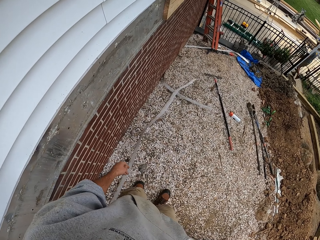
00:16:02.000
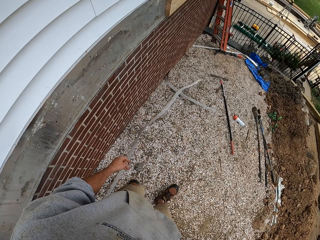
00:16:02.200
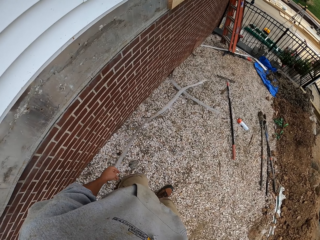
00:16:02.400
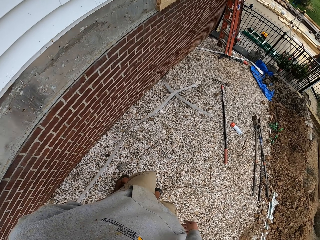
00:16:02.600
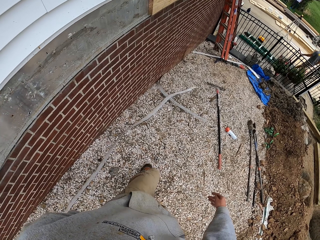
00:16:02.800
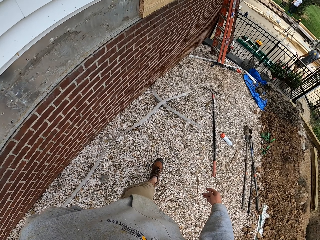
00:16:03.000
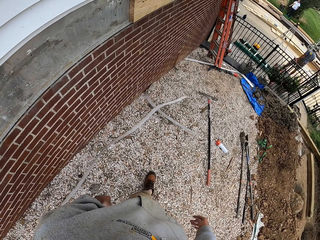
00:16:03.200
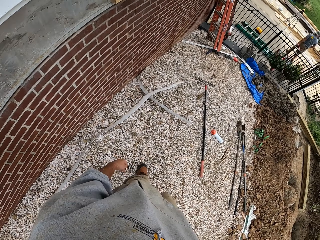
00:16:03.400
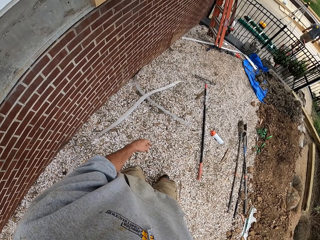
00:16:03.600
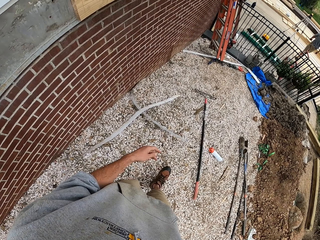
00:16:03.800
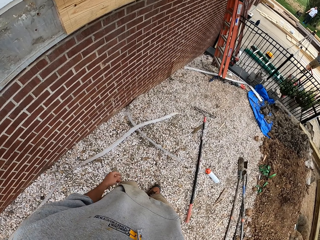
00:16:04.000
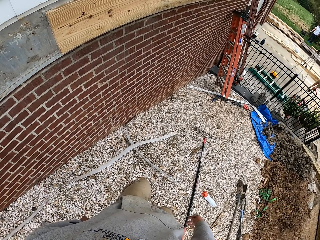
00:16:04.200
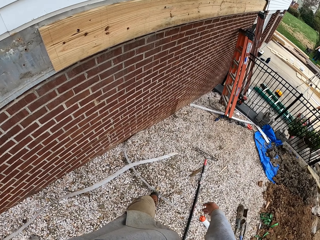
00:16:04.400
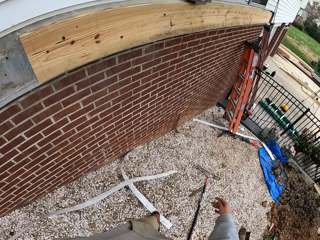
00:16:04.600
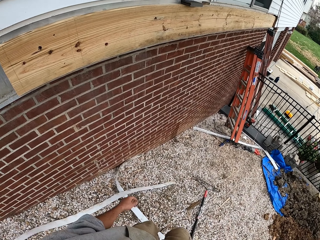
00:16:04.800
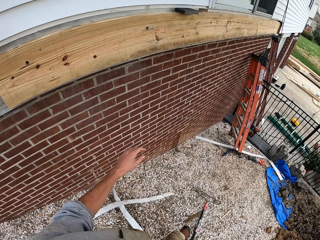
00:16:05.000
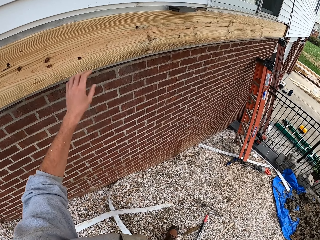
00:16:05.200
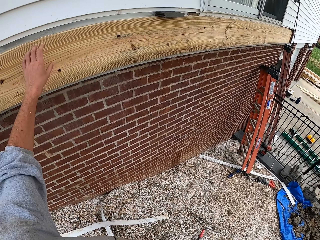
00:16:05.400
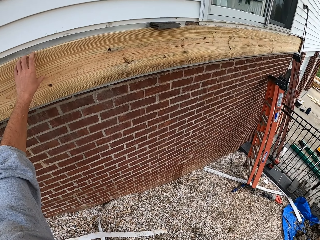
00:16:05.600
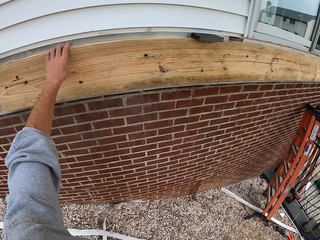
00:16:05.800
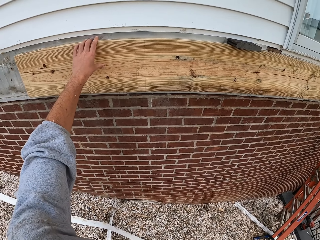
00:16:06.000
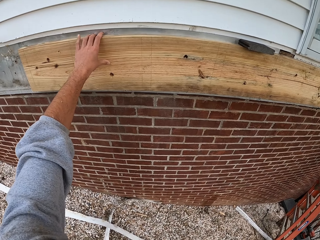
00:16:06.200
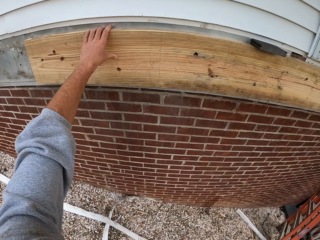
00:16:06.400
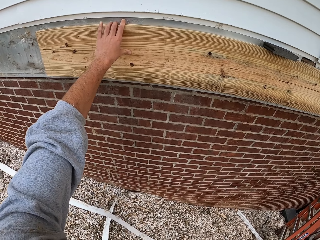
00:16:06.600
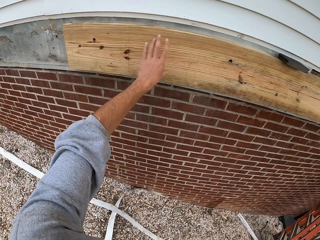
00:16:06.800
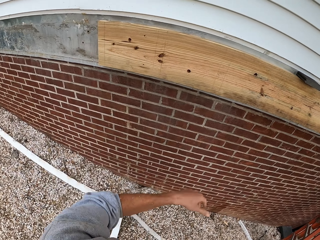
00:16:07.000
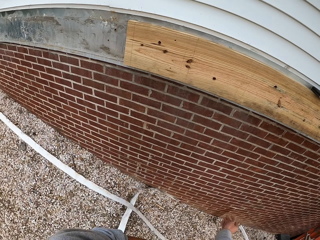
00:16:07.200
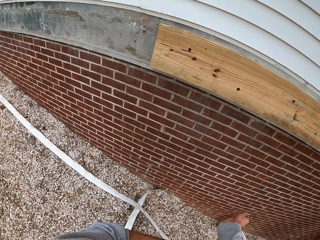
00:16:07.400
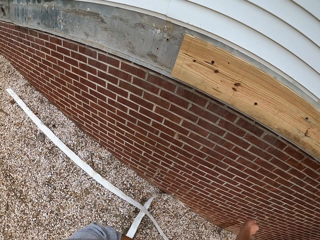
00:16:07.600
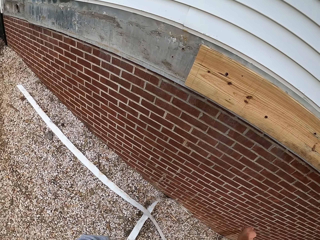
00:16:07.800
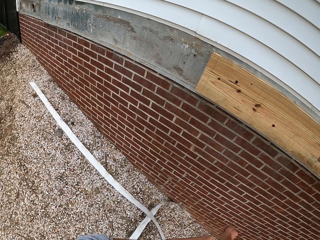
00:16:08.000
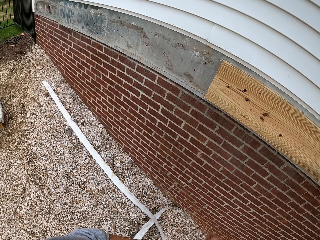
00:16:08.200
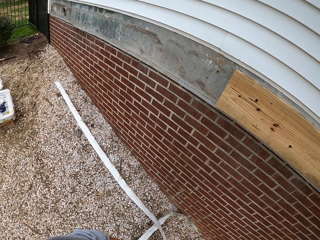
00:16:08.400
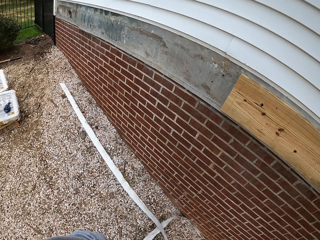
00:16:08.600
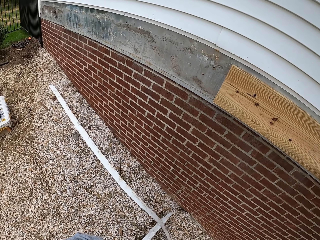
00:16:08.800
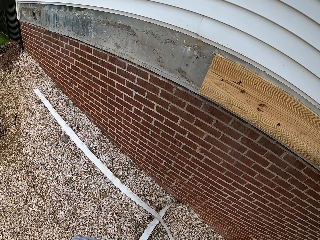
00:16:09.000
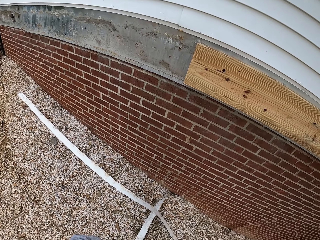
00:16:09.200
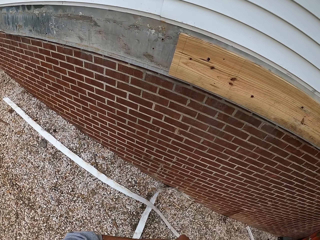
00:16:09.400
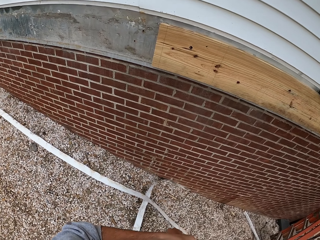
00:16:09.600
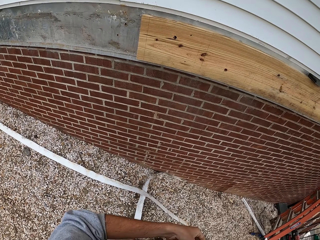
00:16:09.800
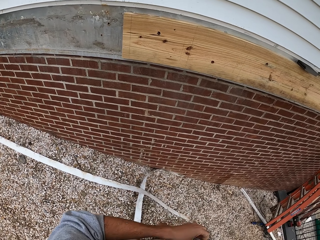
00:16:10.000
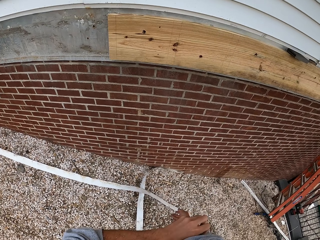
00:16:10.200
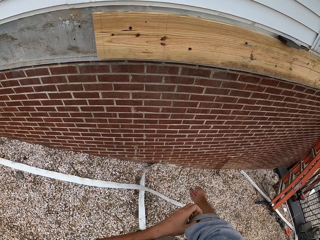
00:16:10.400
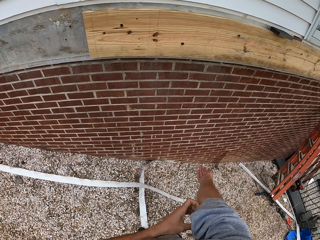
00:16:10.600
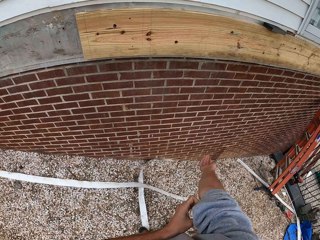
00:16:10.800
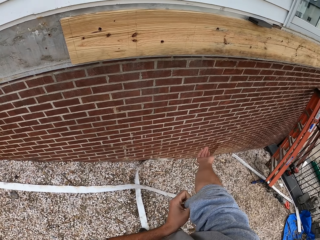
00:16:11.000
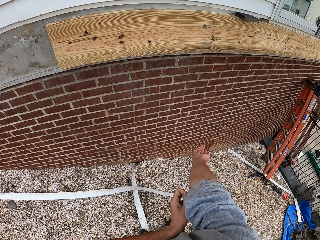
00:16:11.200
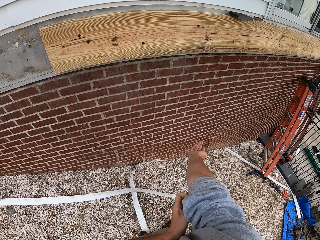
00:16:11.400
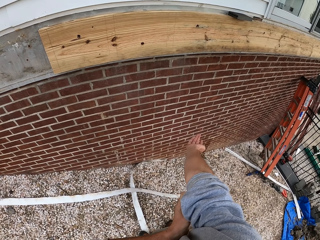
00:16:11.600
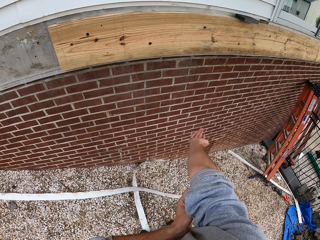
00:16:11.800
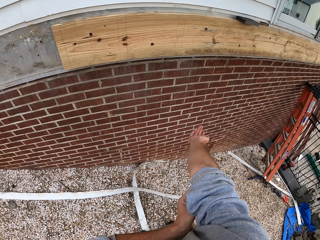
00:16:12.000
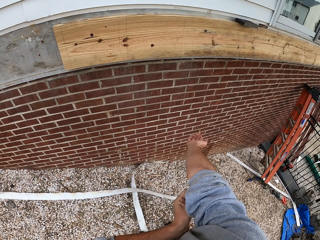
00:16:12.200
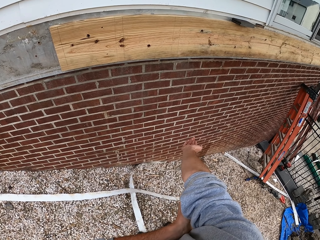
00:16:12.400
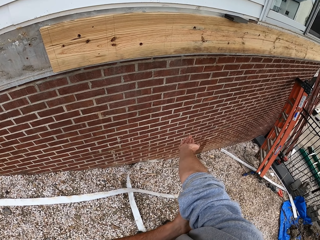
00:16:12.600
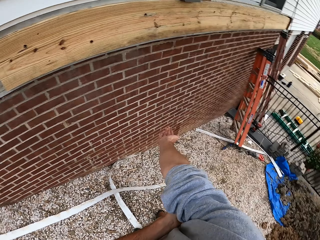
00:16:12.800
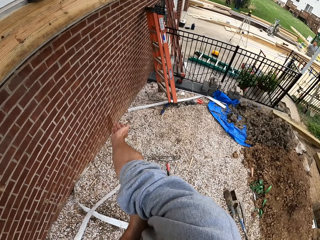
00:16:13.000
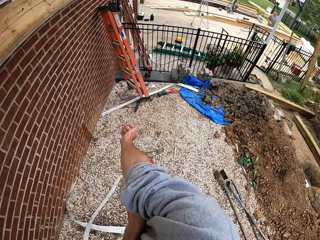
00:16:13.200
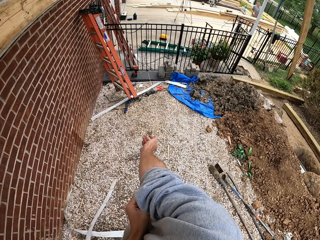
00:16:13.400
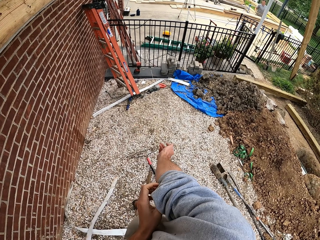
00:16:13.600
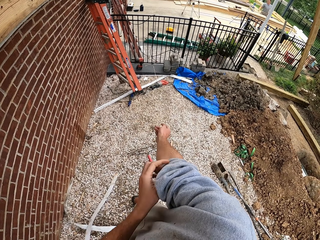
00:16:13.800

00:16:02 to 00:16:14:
The camera wearer walks along the wall. He touches the wood on the wall and holds the wood. He pulls his right hand sleeve.

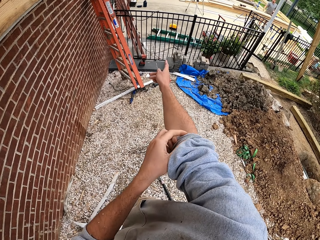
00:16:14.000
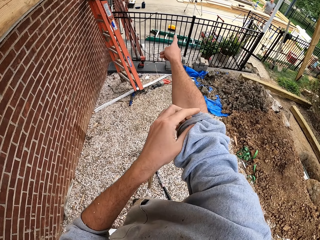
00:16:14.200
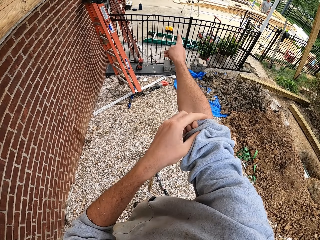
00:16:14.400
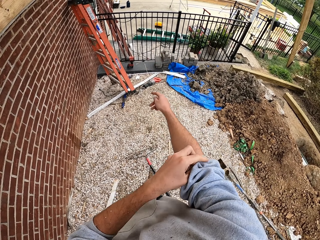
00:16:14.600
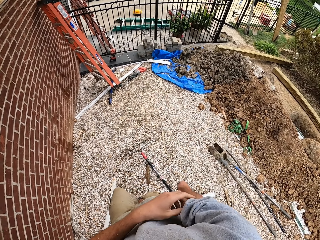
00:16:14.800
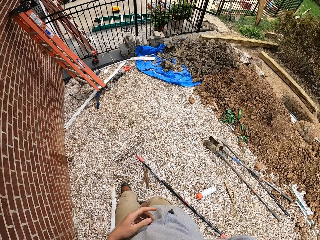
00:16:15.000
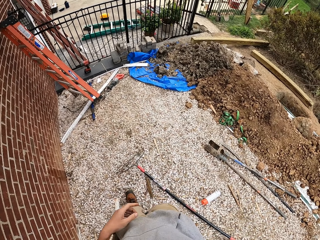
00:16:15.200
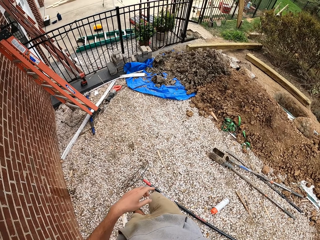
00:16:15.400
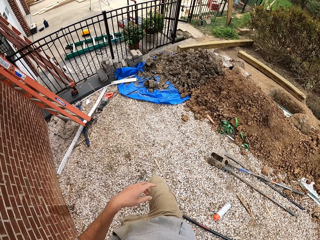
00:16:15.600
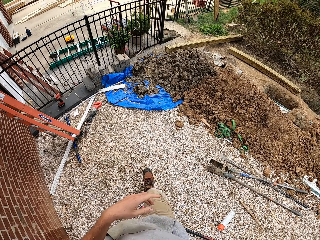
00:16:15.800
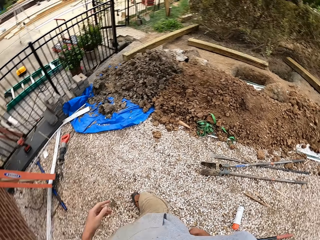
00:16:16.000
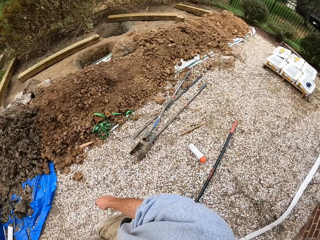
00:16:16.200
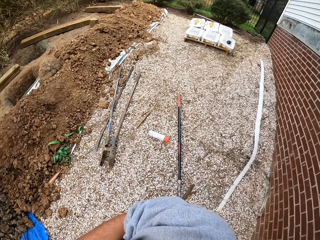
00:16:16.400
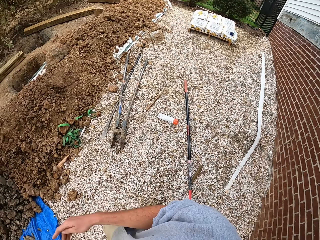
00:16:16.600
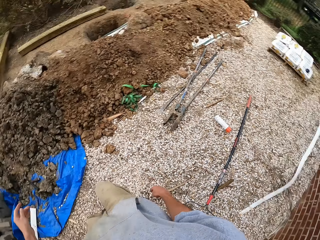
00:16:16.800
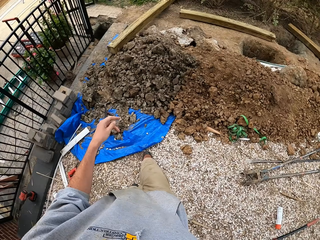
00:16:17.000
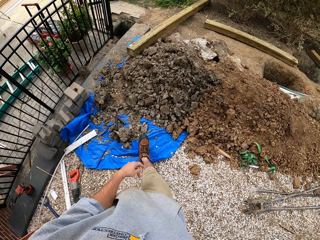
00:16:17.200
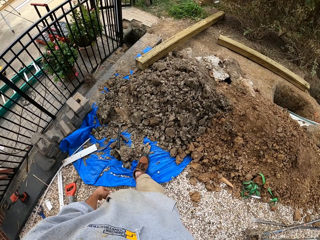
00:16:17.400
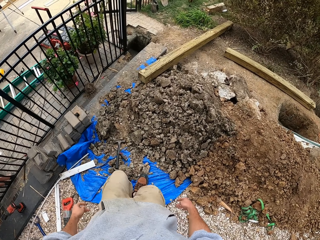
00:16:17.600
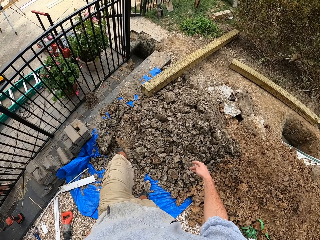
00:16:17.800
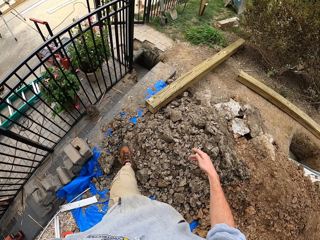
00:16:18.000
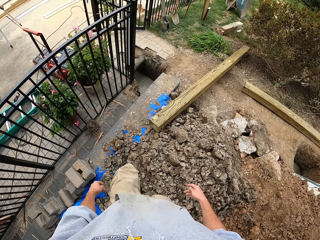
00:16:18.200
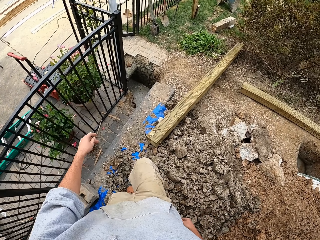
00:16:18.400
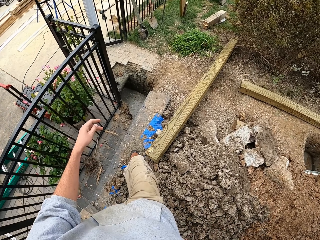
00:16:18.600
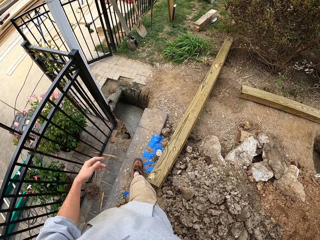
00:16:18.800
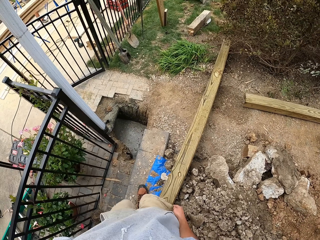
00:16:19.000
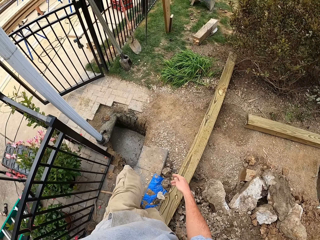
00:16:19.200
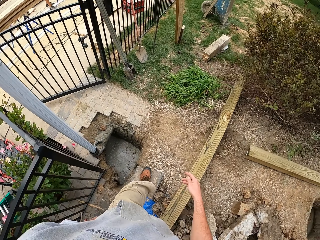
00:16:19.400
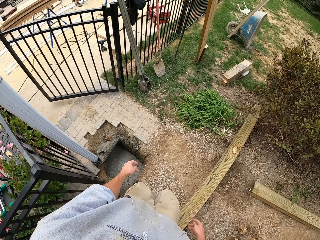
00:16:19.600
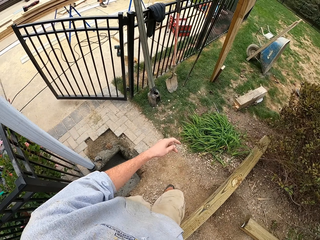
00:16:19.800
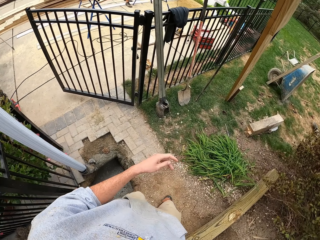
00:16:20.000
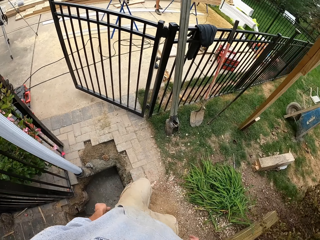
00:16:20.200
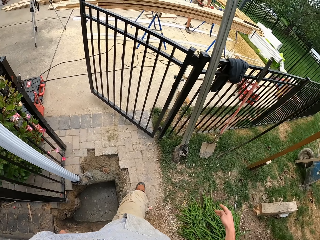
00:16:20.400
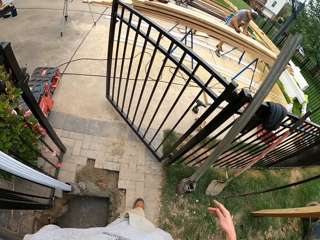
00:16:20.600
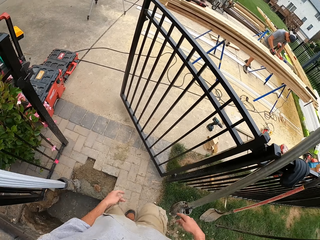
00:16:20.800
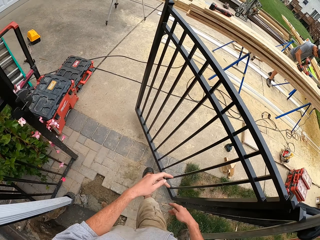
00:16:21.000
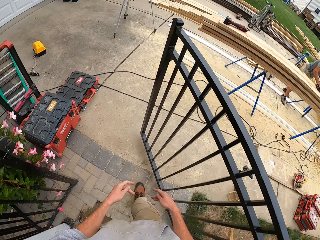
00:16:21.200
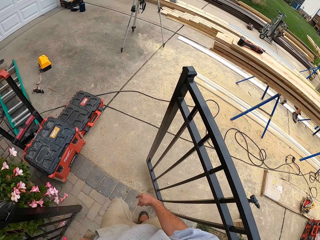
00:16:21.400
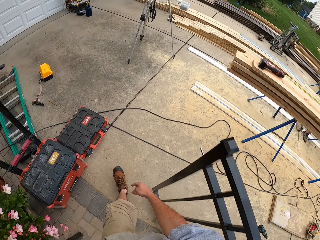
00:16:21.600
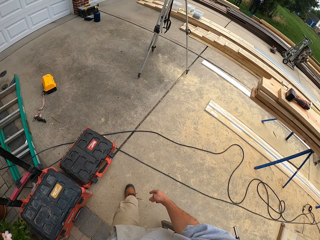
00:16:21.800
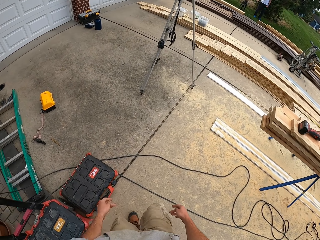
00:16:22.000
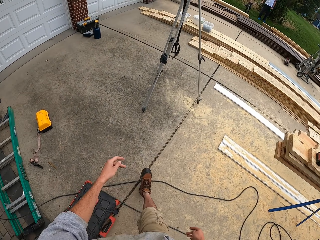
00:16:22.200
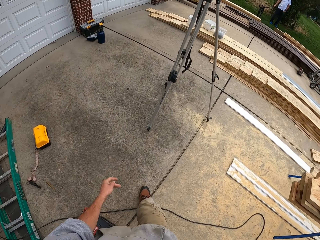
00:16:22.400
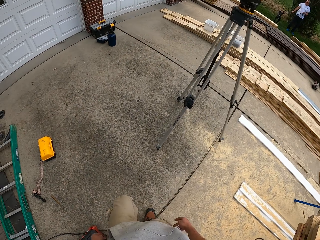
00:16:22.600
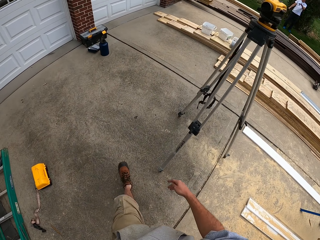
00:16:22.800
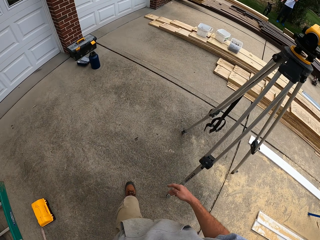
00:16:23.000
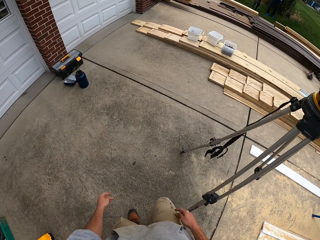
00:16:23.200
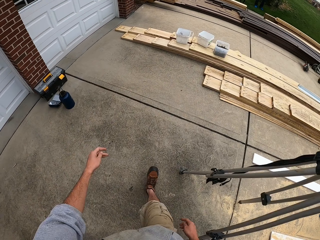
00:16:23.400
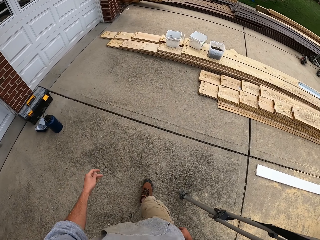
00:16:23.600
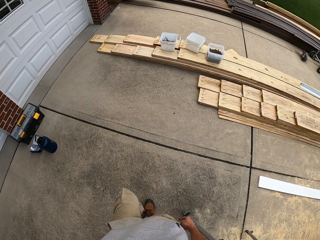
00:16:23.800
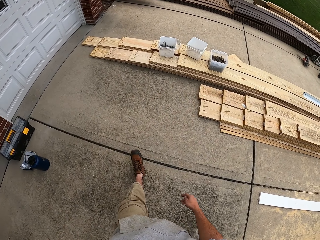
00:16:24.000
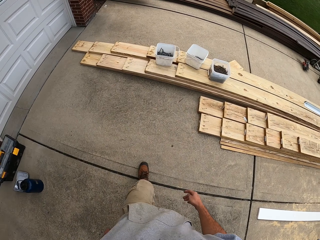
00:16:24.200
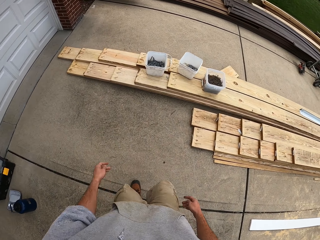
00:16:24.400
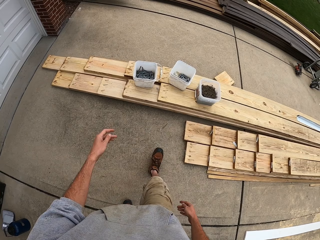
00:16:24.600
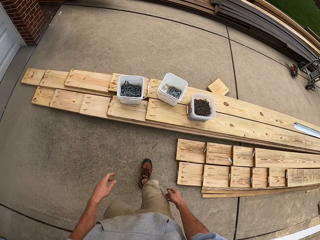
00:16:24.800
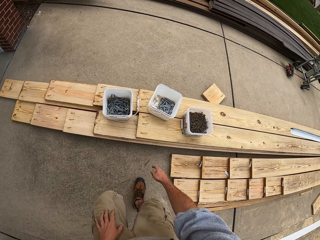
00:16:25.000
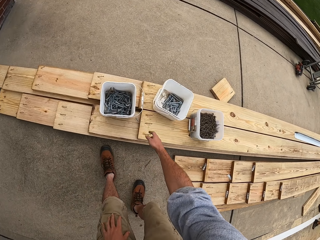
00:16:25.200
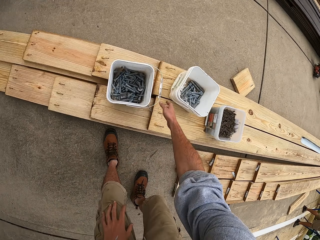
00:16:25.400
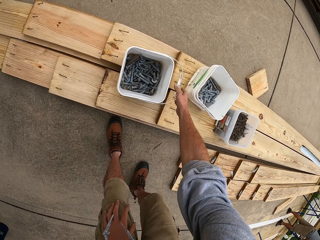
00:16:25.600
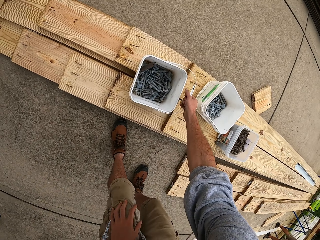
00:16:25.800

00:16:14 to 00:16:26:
The camera wearer points to the other side of the compound. They walk to the other side of the compound.
